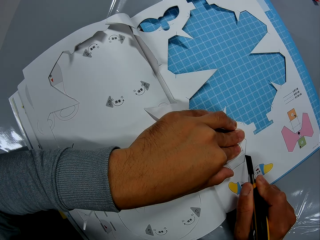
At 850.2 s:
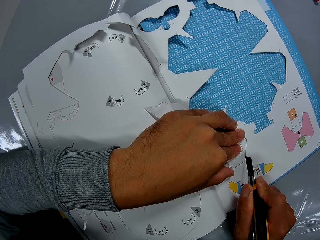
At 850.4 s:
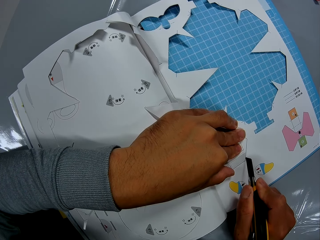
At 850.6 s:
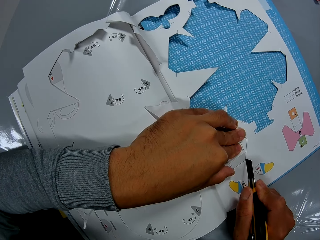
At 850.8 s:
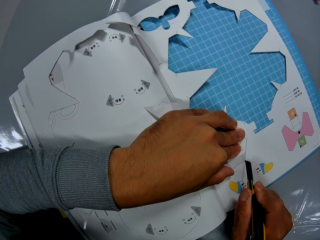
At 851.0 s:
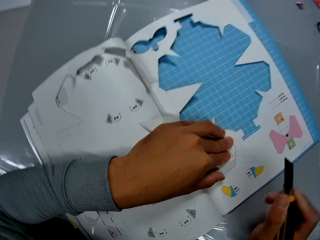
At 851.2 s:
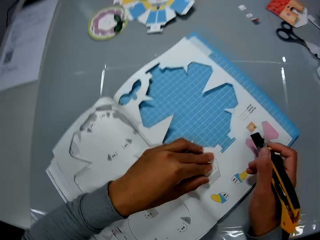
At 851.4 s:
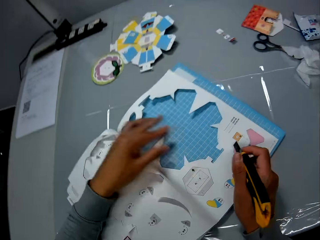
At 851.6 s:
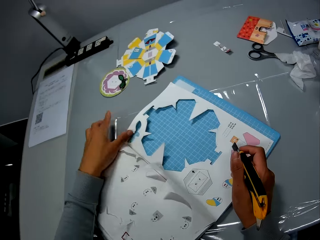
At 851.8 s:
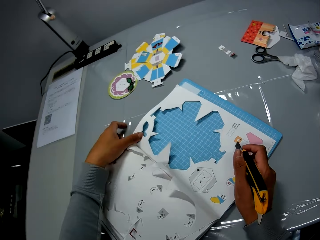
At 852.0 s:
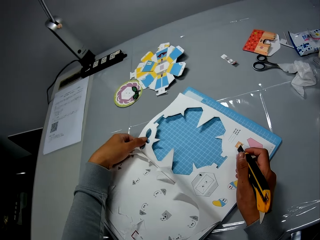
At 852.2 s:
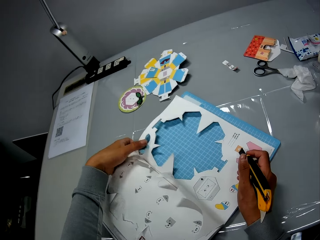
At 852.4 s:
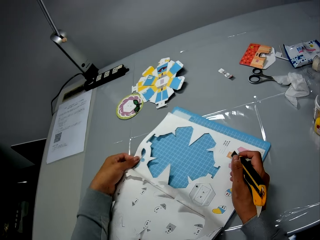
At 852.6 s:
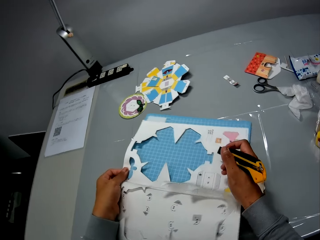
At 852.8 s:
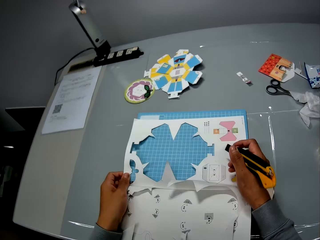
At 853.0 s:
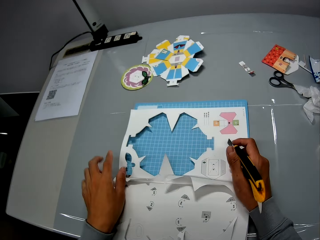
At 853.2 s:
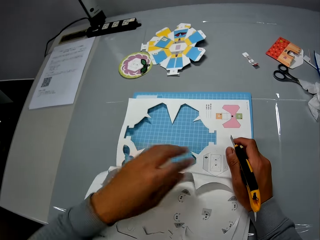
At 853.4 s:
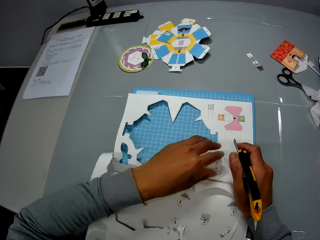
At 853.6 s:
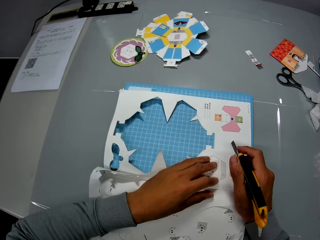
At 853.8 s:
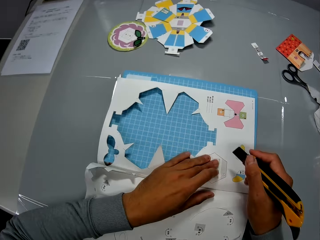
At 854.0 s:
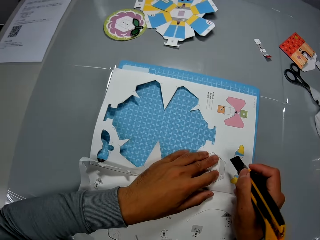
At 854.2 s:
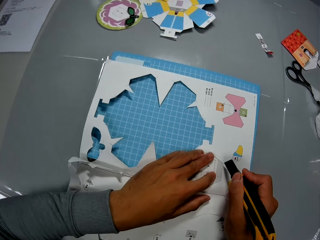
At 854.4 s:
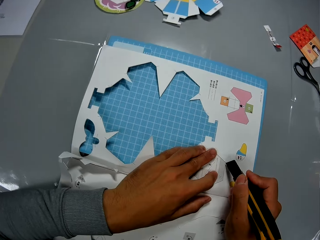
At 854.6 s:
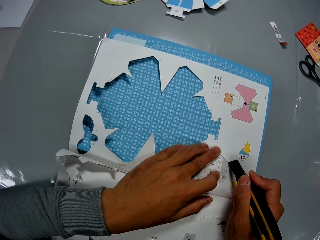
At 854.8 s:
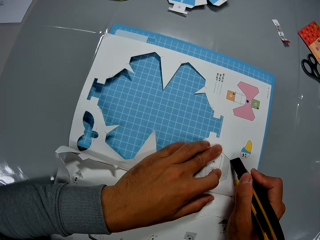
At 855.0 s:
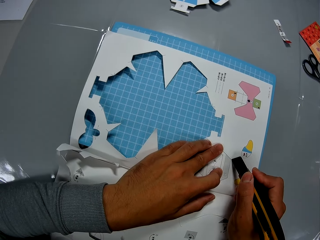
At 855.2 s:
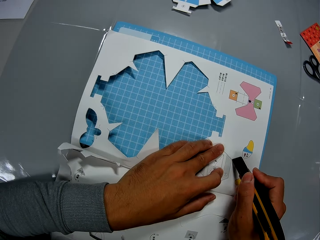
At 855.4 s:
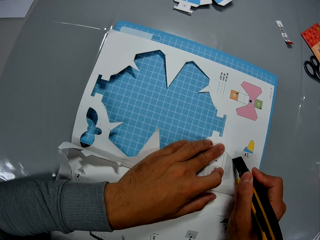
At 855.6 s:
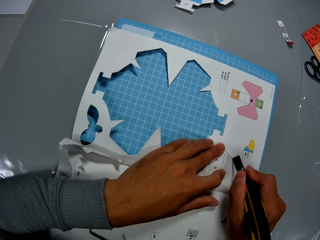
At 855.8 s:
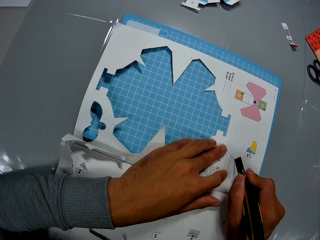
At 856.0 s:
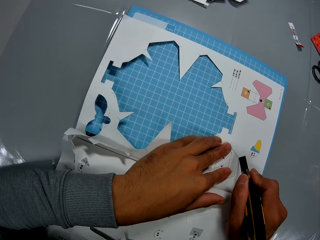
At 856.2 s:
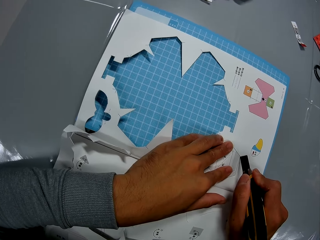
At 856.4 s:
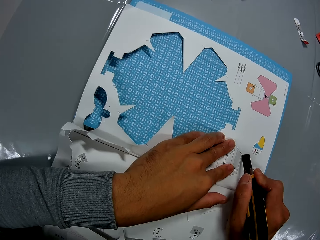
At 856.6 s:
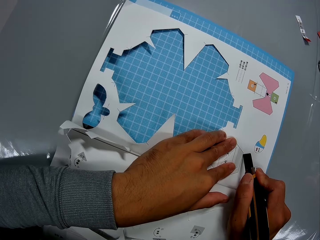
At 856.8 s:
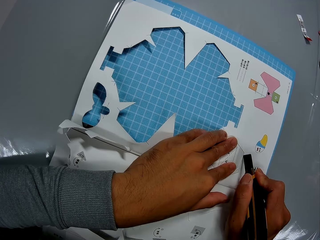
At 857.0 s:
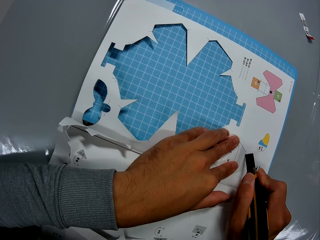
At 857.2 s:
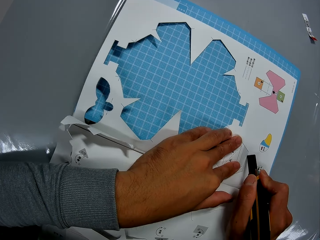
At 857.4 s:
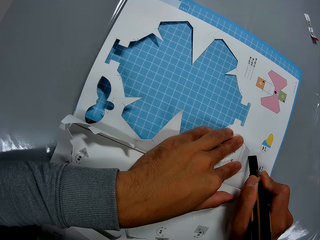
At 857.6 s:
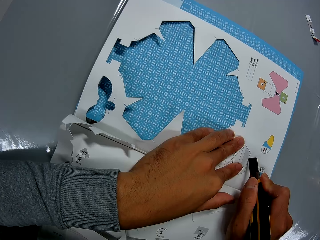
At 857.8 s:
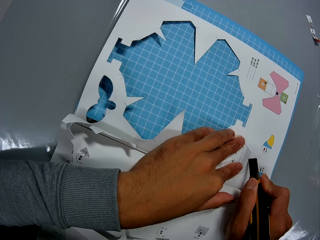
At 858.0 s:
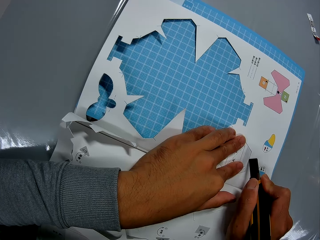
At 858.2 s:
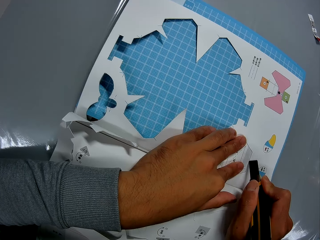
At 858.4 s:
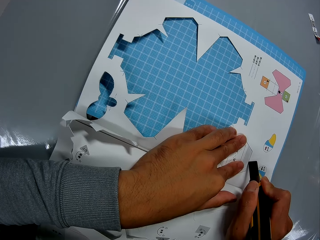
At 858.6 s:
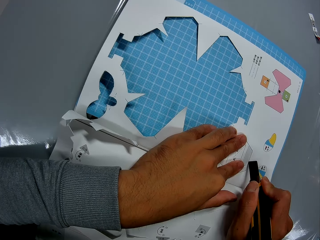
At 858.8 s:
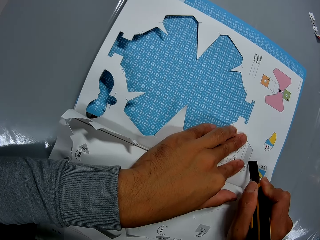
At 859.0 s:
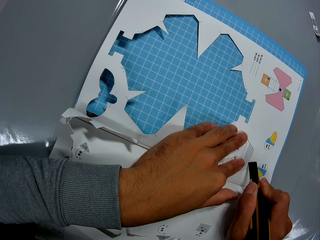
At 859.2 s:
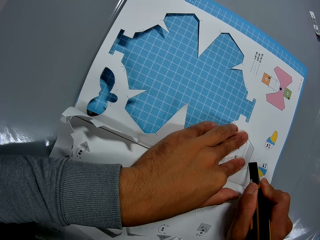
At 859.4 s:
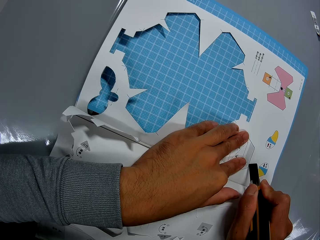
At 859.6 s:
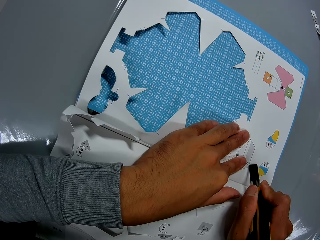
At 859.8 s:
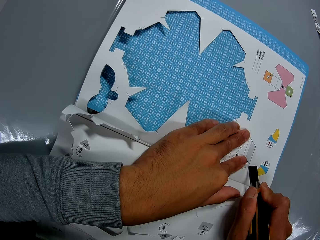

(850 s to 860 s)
The camera wearer adjusts the book on the table with his hands. He cuts the book on the table, with the cutter in his right hand and his left hand on the book.

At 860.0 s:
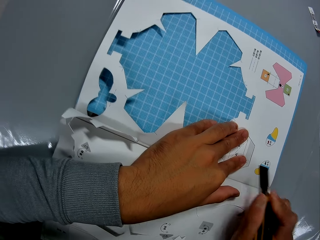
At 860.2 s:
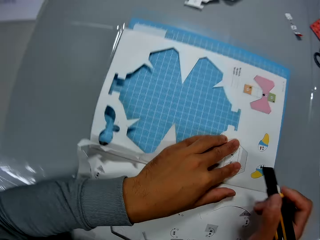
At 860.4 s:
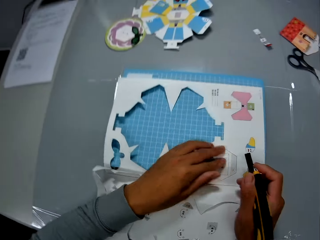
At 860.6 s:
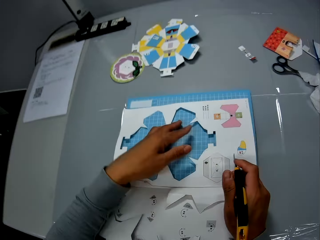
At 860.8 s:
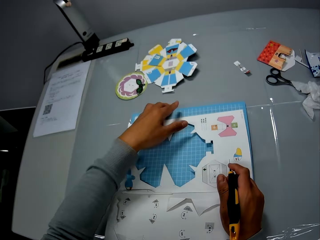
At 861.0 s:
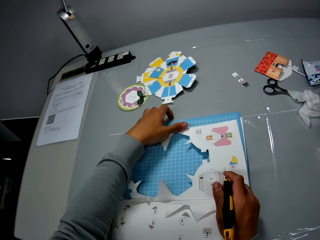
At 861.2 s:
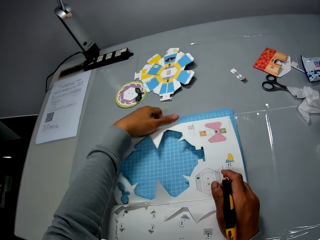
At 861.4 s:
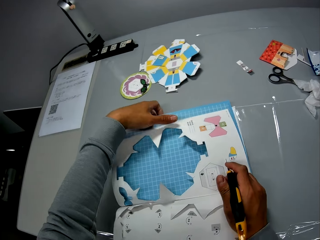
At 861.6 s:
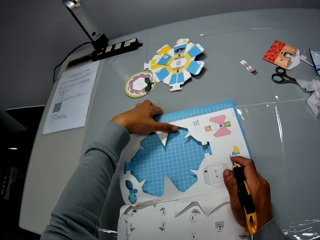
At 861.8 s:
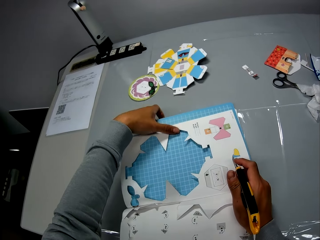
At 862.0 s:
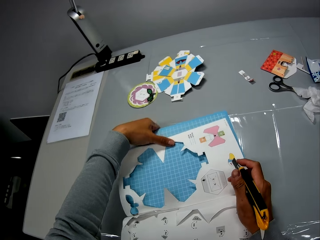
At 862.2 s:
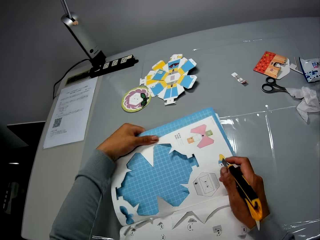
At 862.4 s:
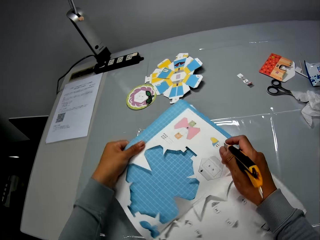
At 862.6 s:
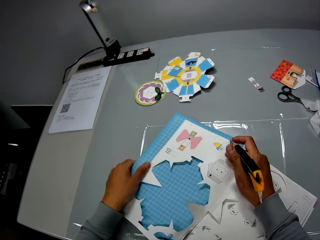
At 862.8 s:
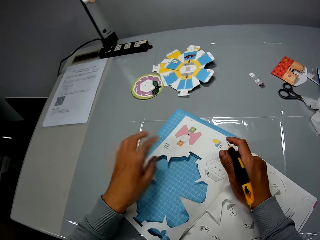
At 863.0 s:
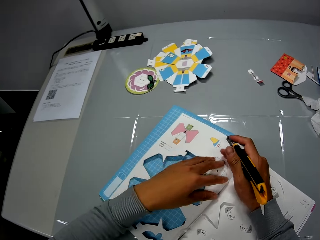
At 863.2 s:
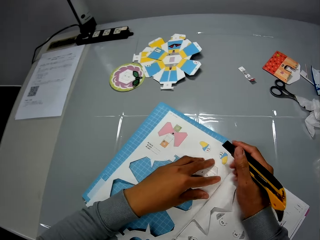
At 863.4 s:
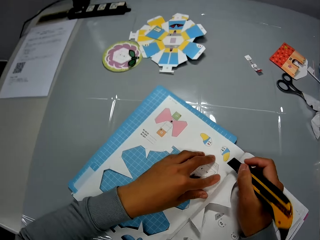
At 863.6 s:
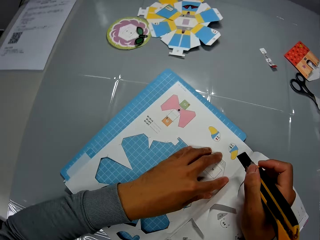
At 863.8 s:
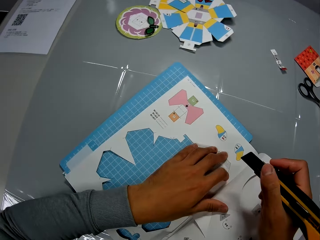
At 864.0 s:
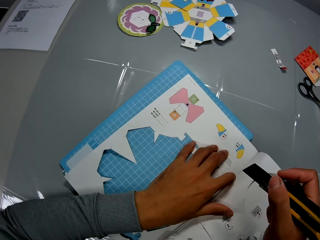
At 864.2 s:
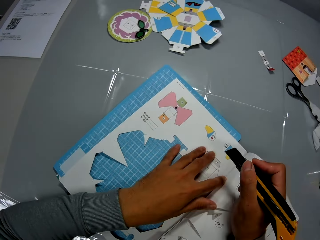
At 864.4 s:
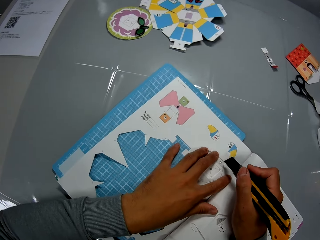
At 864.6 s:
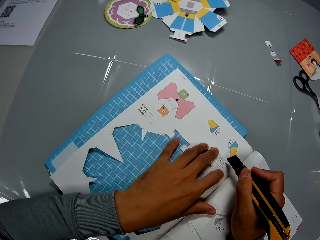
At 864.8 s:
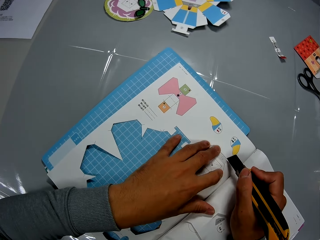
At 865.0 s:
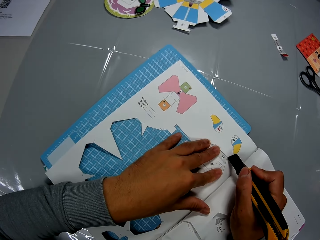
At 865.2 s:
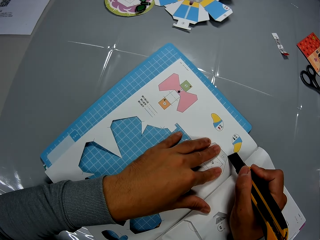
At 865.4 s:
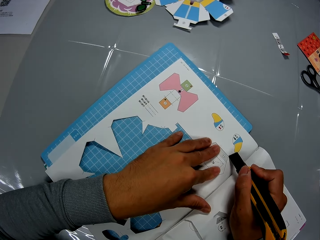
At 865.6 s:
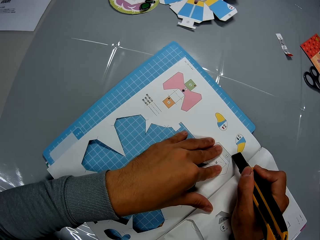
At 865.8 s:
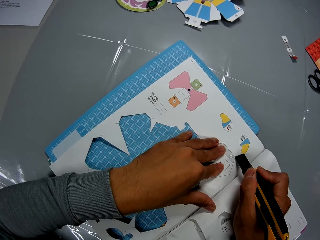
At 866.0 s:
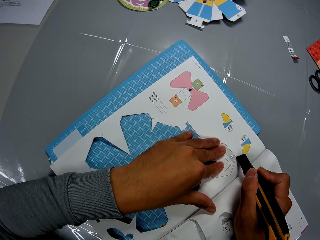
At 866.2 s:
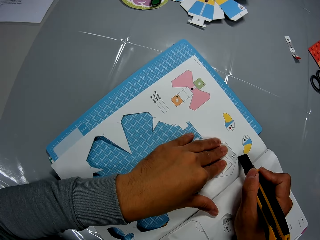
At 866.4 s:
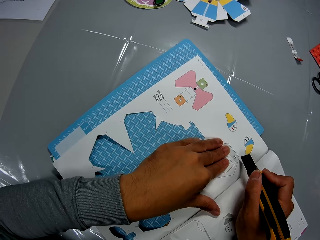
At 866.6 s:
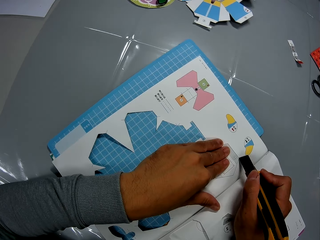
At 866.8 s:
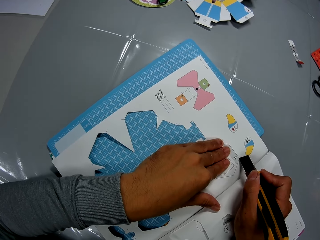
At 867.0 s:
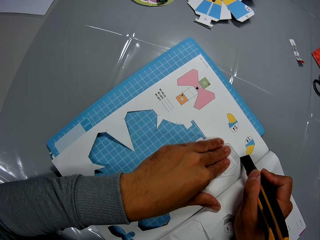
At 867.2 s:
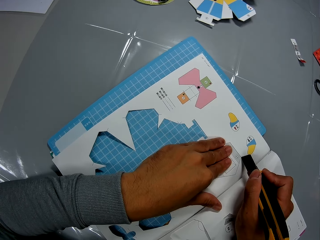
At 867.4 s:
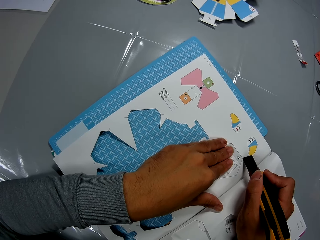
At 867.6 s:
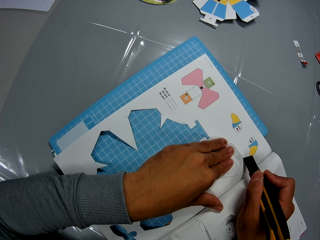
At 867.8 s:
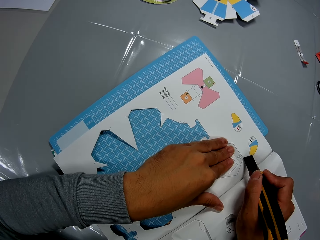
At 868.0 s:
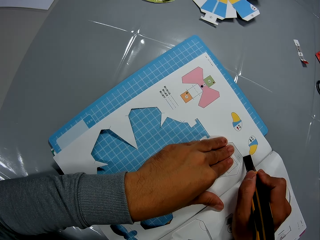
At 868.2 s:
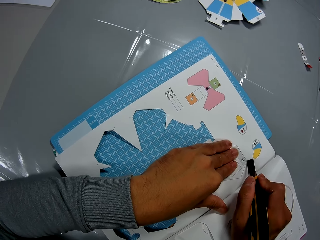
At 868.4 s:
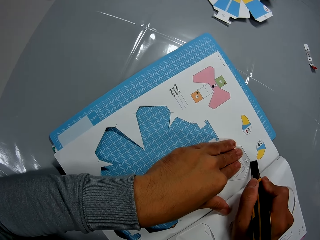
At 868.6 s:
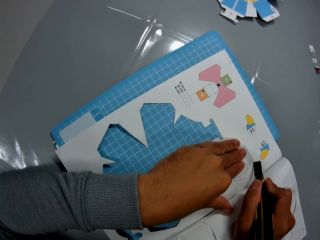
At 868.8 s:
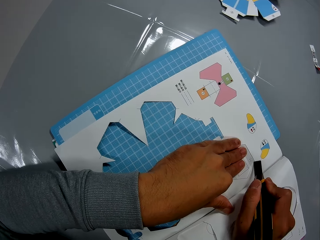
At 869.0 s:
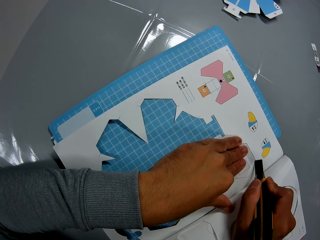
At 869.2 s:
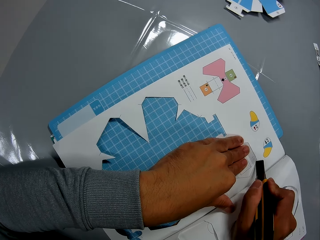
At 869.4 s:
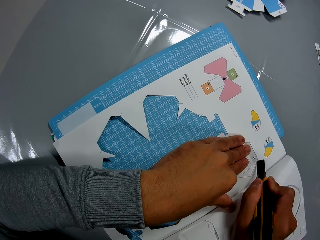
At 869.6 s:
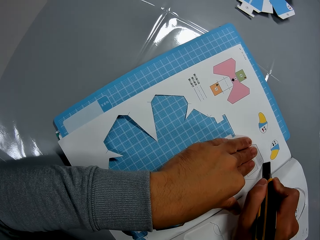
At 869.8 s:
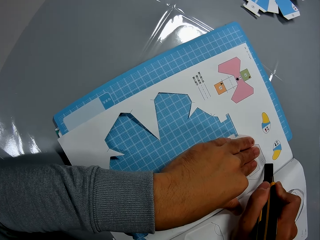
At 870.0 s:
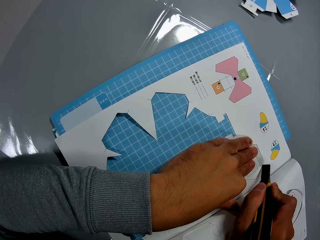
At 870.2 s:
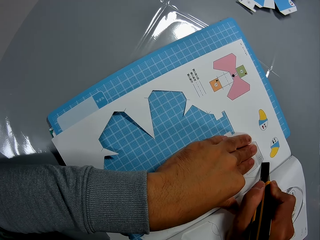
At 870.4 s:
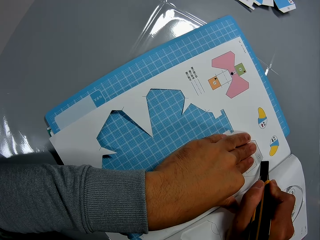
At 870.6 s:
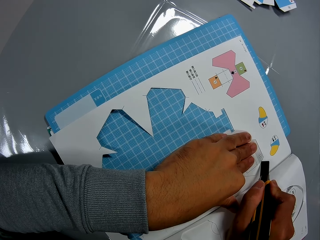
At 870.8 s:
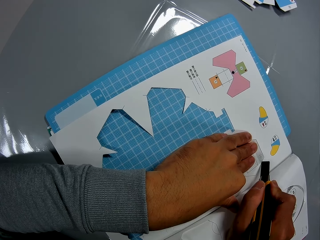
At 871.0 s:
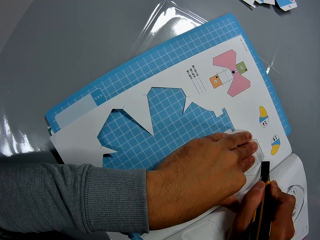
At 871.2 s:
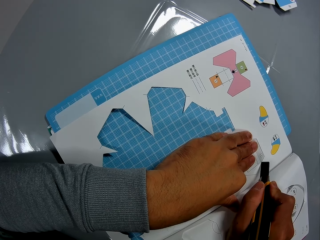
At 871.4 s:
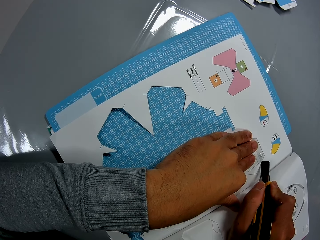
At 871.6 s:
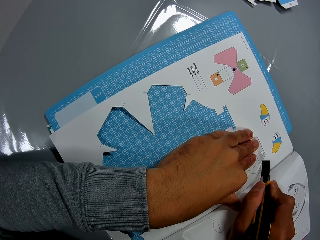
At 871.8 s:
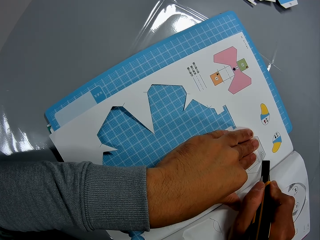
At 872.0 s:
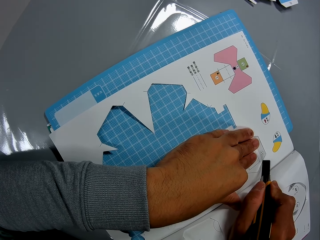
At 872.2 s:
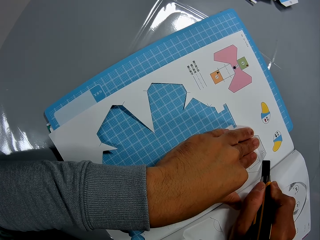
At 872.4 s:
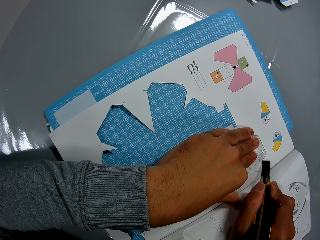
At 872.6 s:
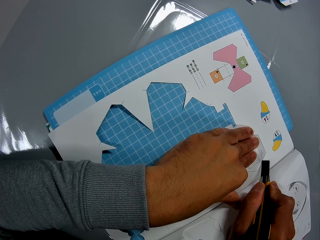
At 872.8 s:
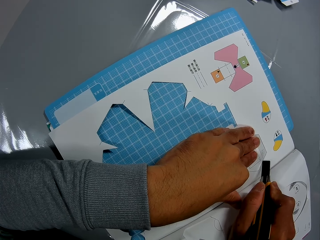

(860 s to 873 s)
The camera wearer adjusts the book on the table with his hands. He cuts the book on the table, with the cutter in his right hand and his left hand on the book.
